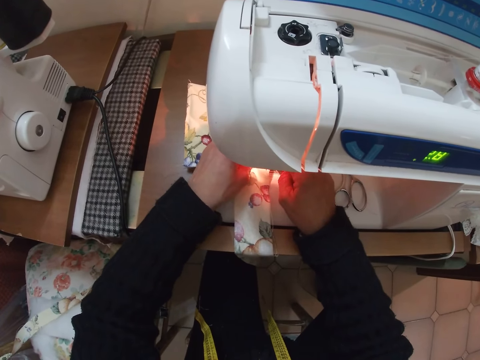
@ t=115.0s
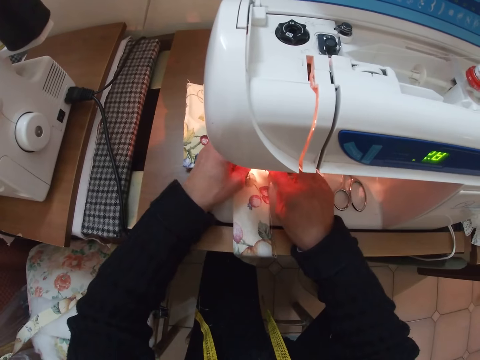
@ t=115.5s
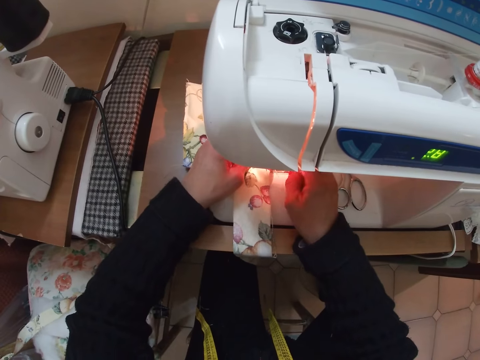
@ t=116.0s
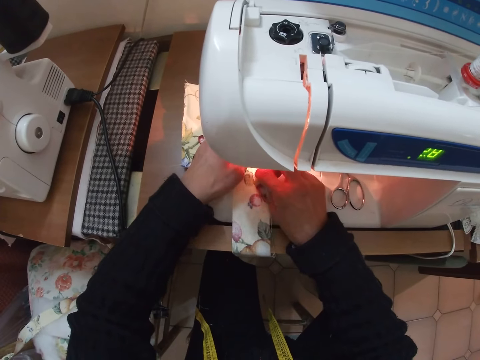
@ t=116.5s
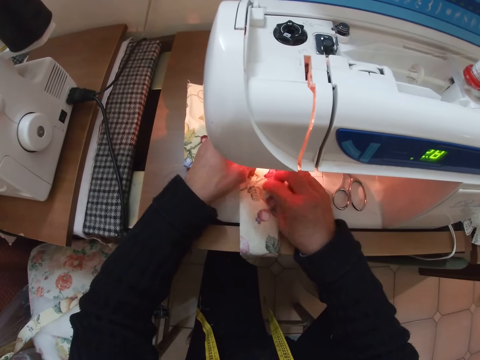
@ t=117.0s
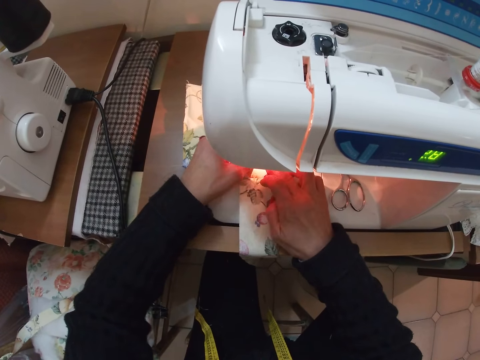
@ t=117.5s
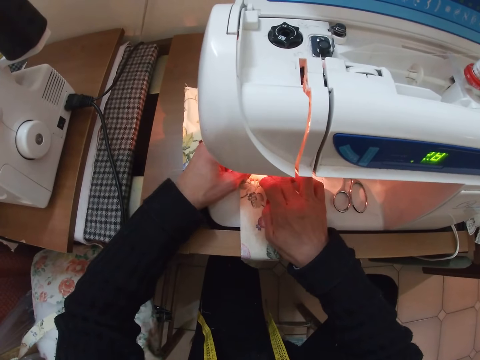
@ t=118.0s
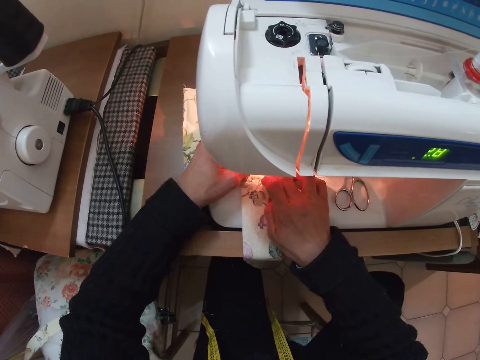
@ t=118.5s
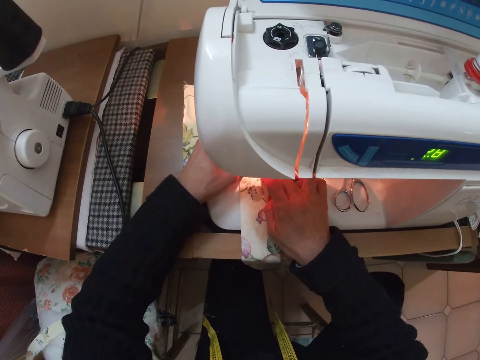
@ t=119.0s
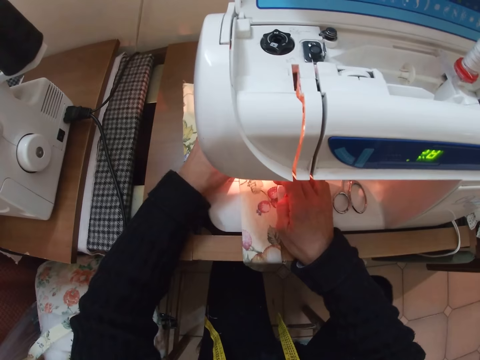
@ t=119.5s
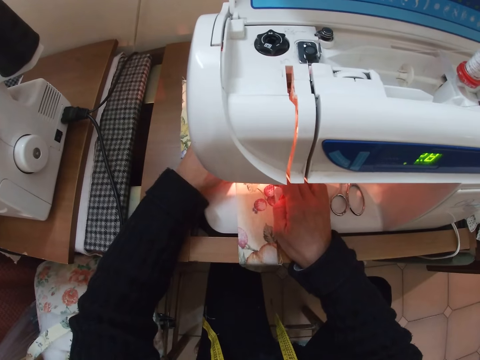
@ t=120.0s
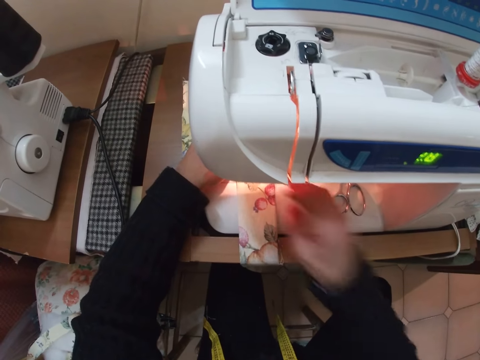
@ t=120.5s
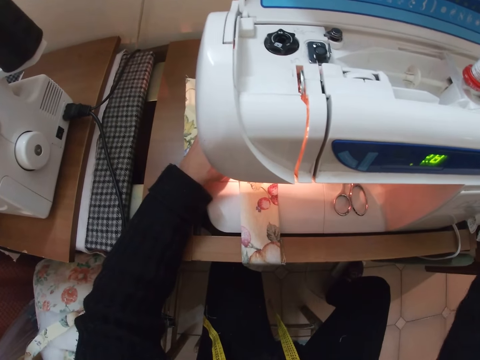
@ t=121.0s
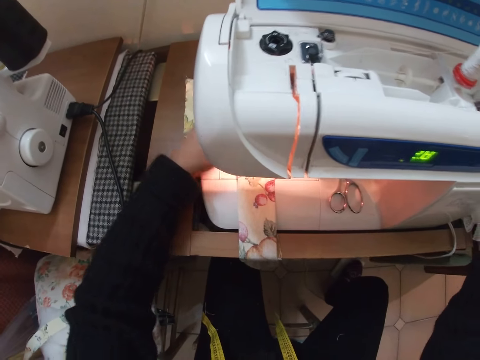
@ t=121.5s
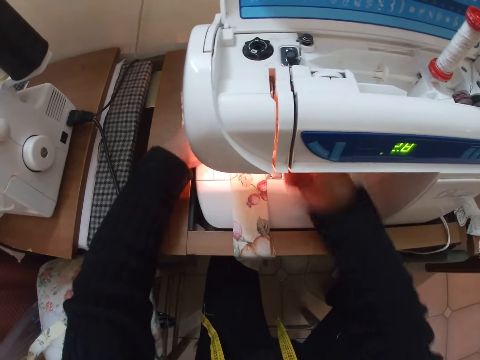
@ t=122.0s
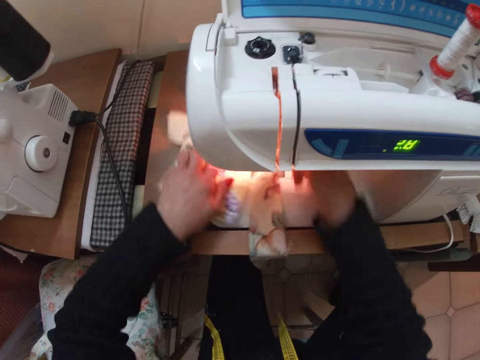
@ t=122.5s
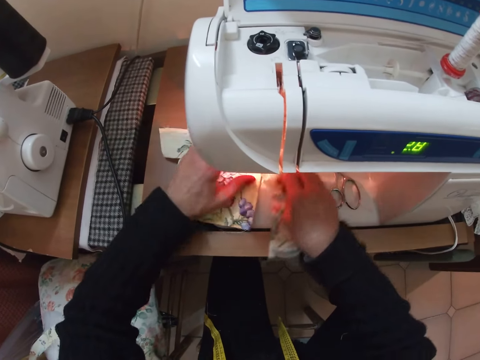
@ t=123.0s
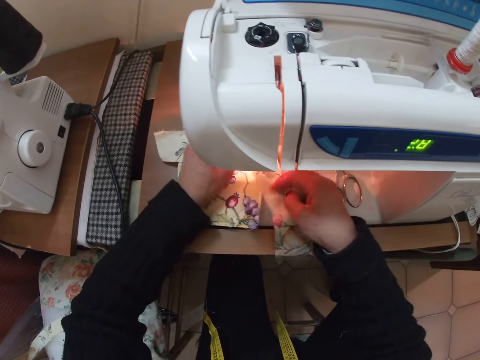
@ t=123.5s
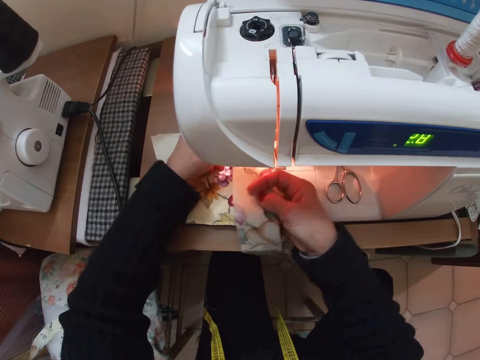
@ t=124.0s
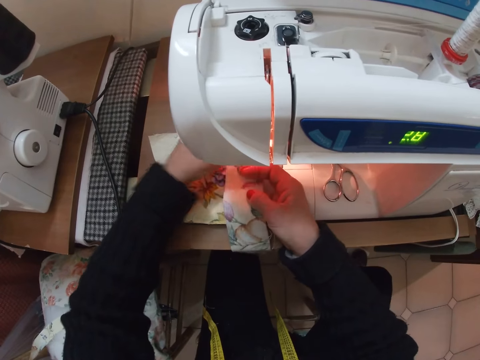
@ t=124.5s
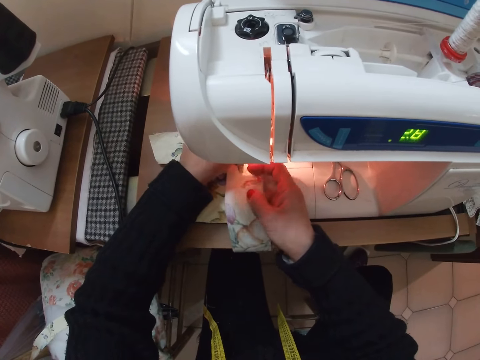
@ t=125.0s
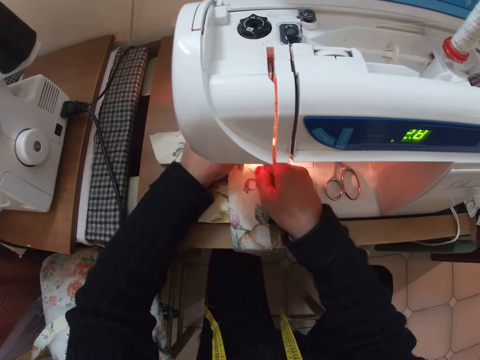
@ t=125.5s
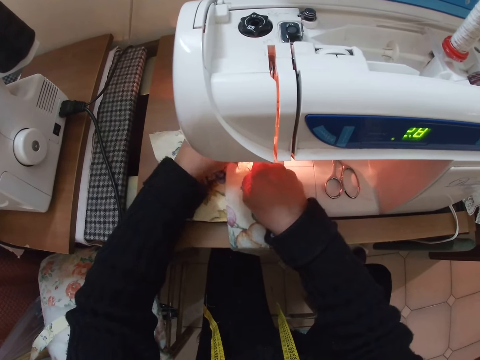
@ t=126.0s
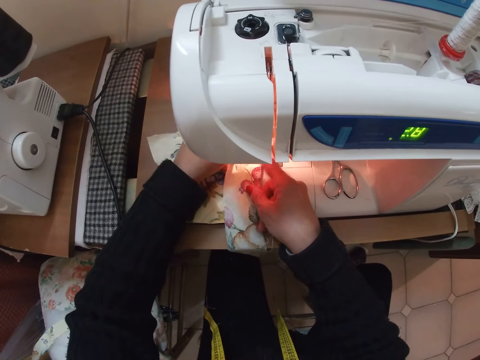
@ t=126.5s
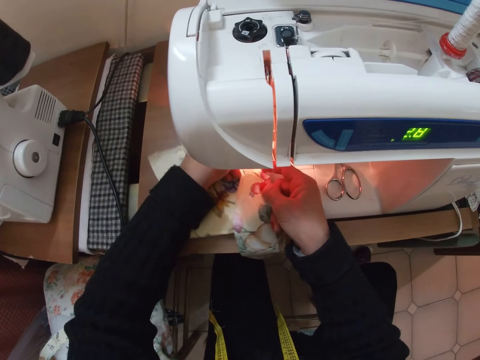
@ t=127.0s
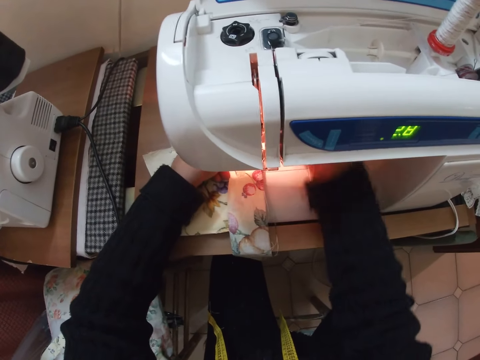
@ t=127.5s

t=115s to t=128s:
The camera wearer sews the thin cloth to the cloth with the sewing machine. She adjusts a part of the sewing machine with her right hand. She adjusts the thin cloth and the cloth with both hands on the sewing machine.

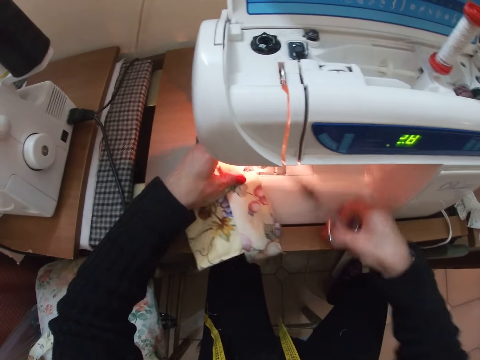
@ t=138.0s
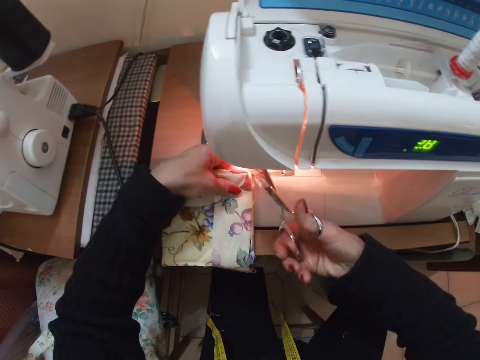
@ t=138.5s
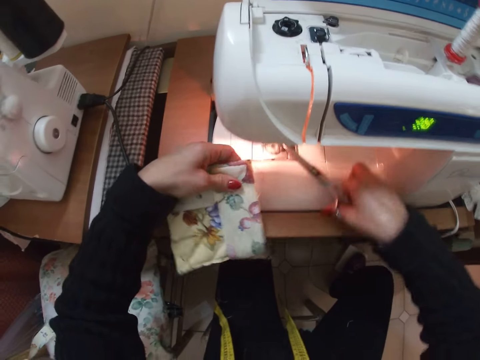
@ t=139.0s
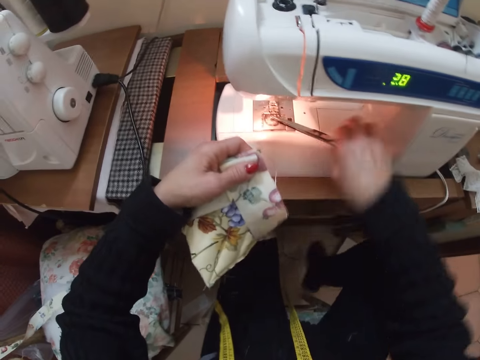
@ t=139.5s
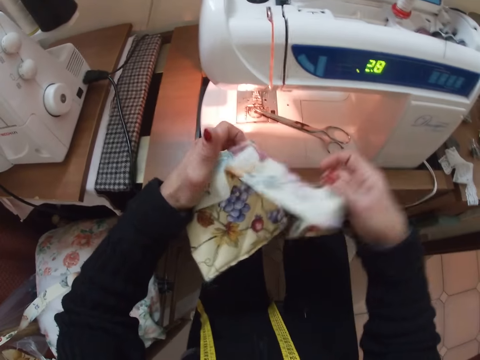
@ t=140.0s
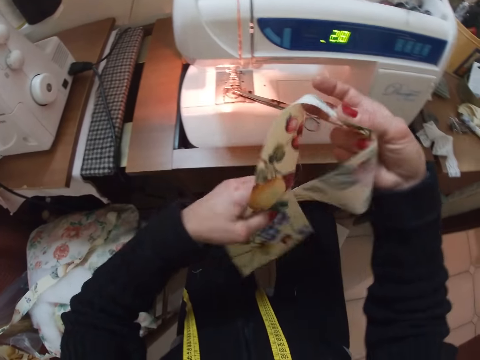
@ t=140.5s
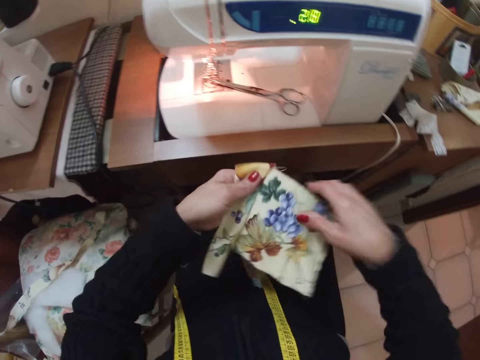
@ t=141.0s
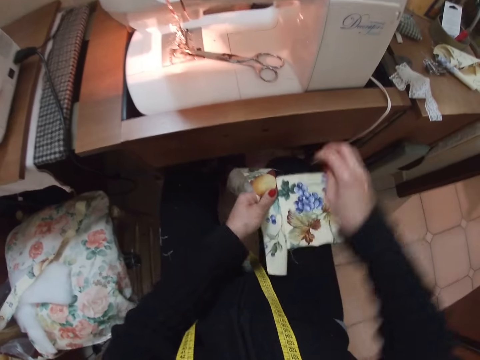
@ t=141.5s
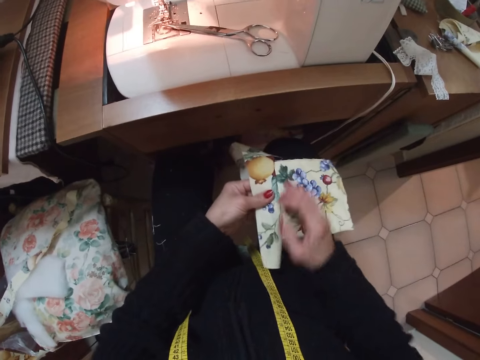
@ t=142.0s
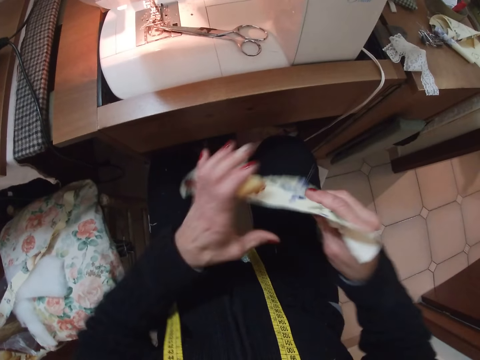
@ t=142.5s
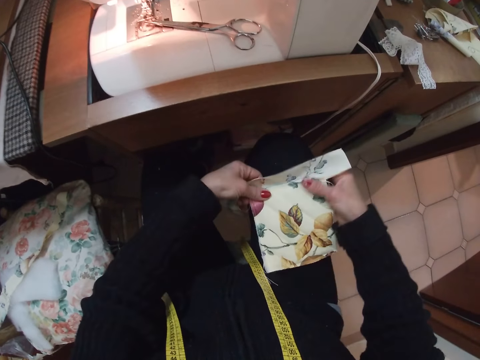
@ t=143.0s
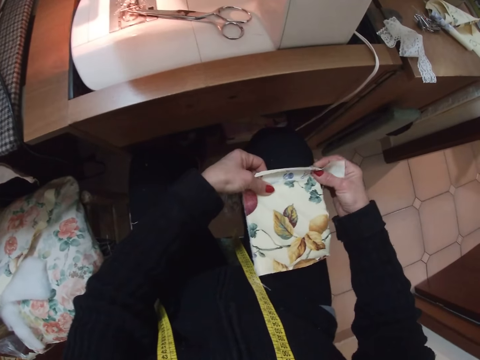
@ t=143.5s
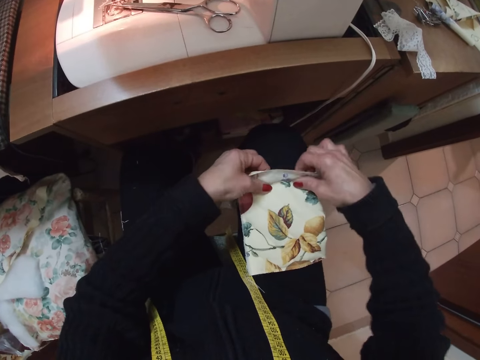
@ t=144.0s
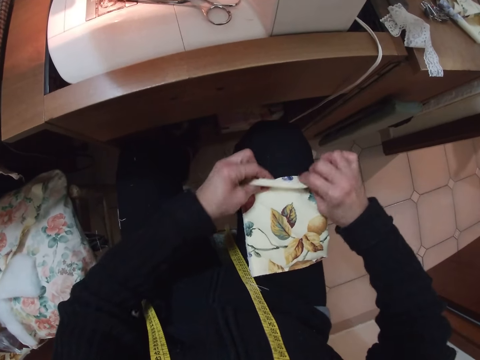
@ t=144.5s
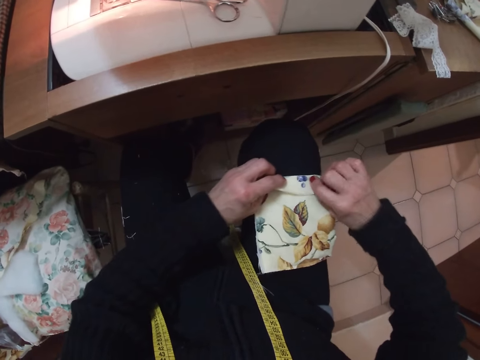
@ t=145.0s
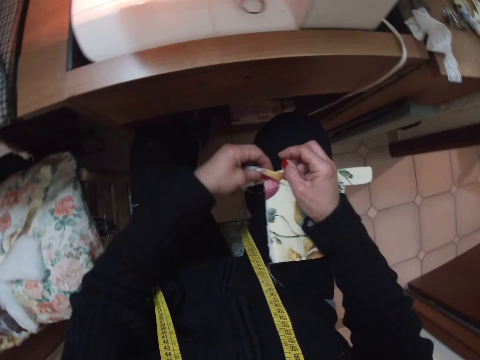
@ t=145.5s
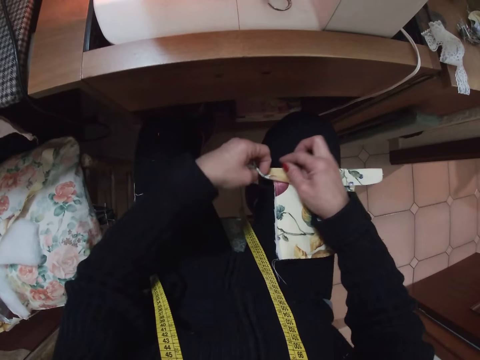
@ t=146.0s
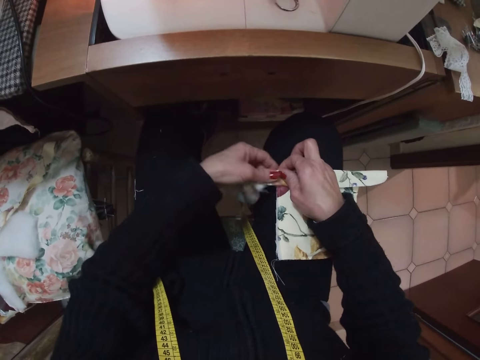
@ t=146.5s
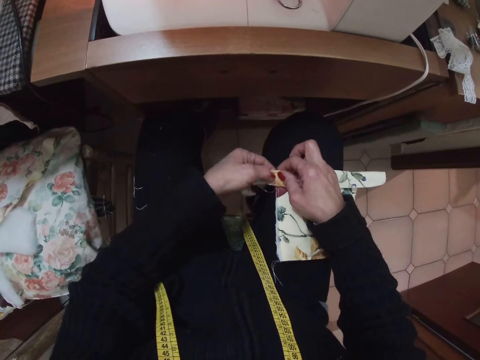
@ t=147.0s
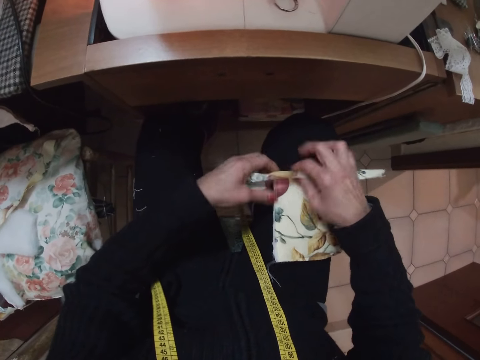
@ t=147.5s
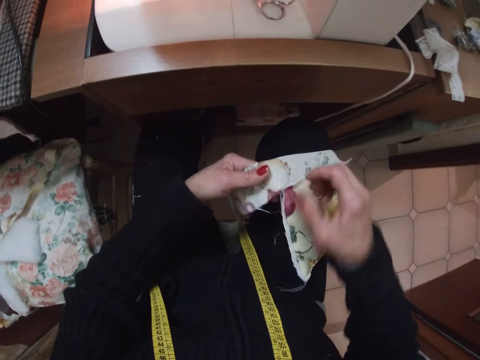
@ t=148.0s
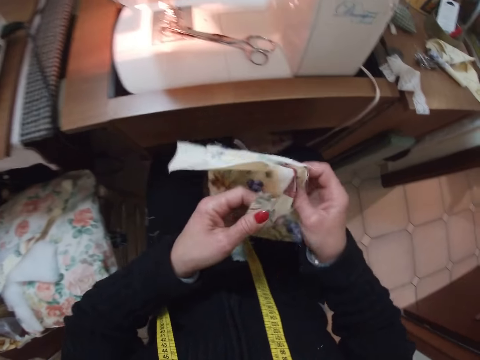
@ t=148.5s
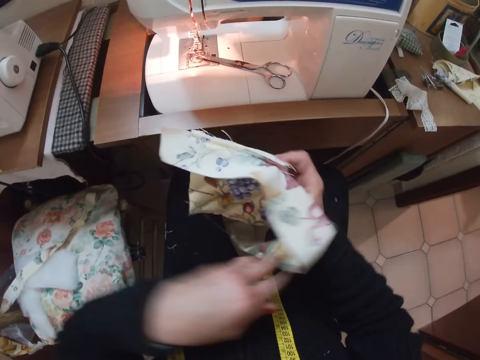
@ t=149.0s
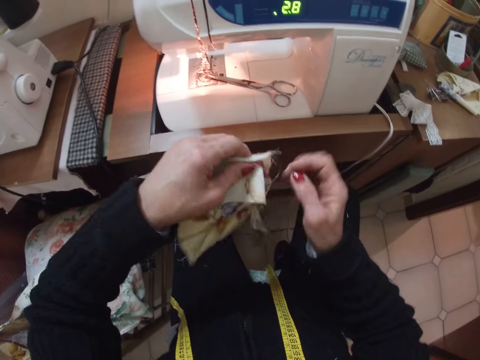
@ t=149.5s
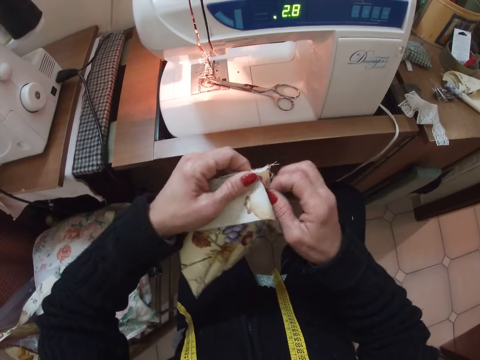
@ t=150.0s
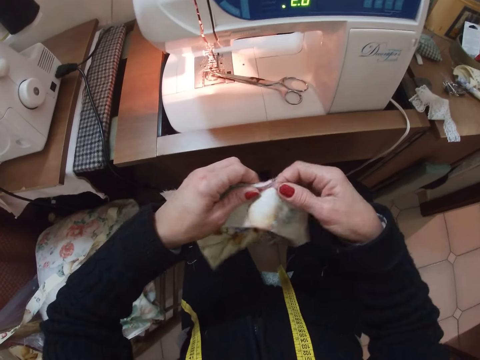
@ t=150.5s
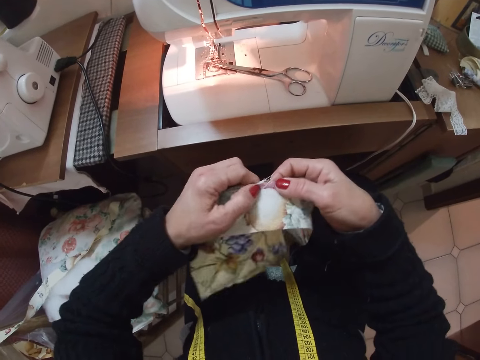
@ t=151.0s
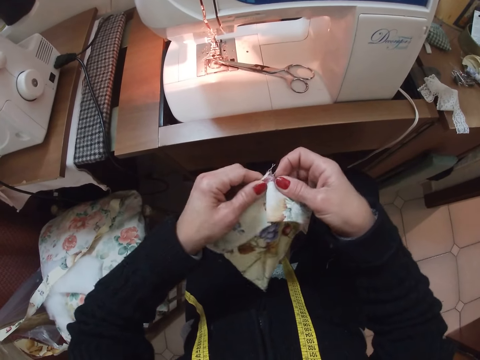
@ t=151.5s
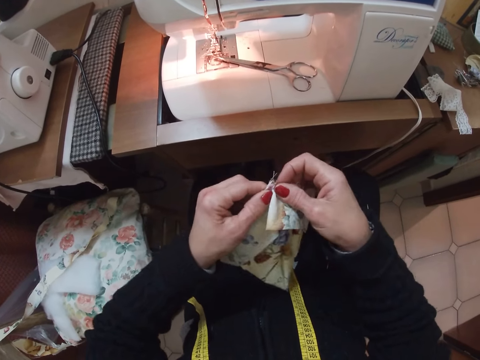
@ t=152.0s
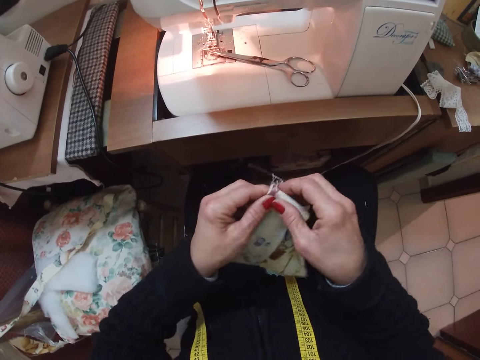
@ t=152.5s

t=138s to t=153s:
The camera wearer picks up the pair of scissors. They trim the cloth with the scissors. They cut the thread from the piece of cloth, remove the piece of cloth from the sewing machine and put the pair of scissors on the sewing machine. They adjust the cloth with both hands. They turn over the piece of cloth. They put the piece of cloth on the lap. They turn over the piece of cloth. They fold the piece of cloth. They unfold the piece of cloth. They turn over the piece of cloth.
